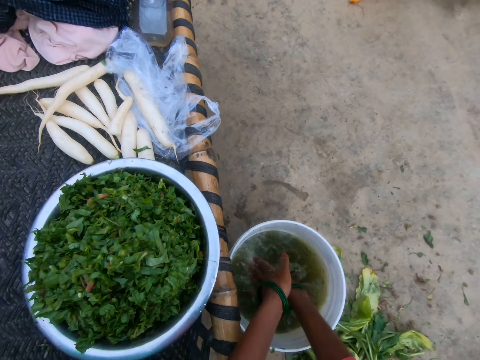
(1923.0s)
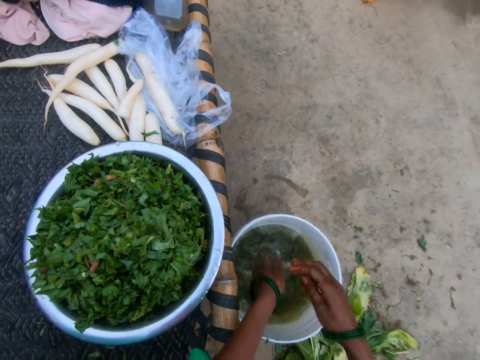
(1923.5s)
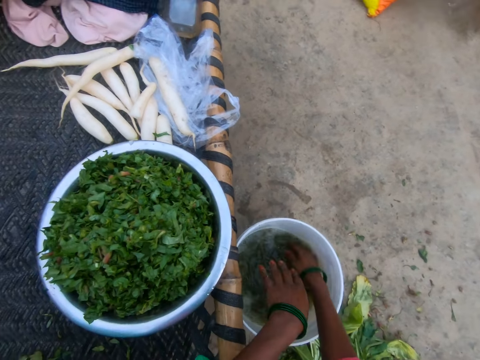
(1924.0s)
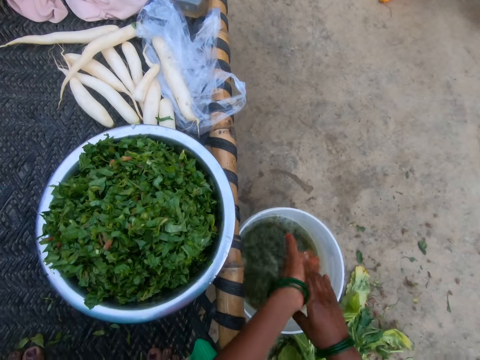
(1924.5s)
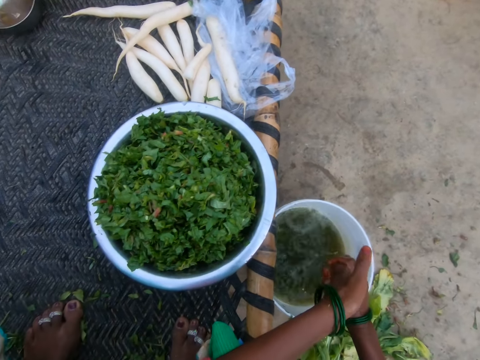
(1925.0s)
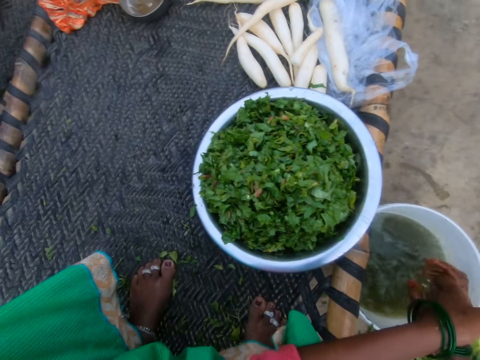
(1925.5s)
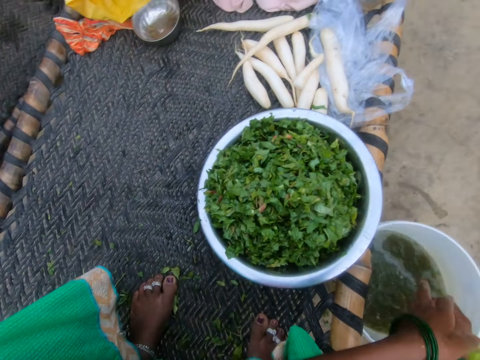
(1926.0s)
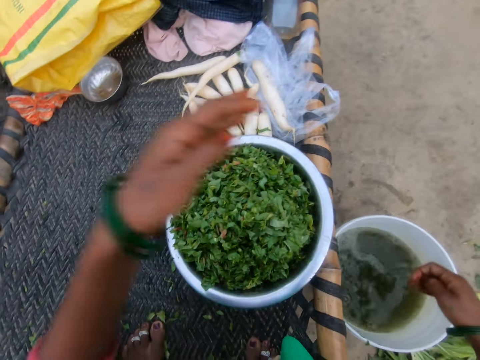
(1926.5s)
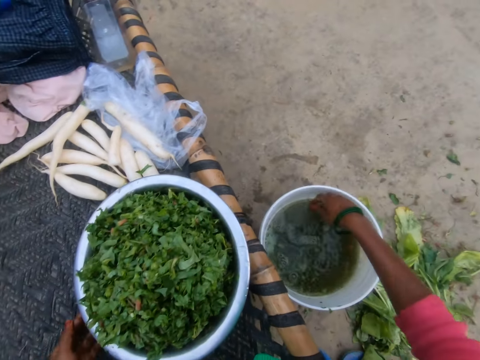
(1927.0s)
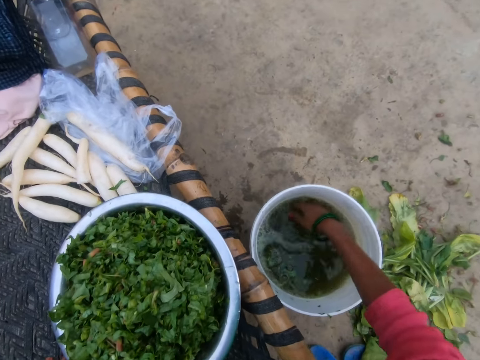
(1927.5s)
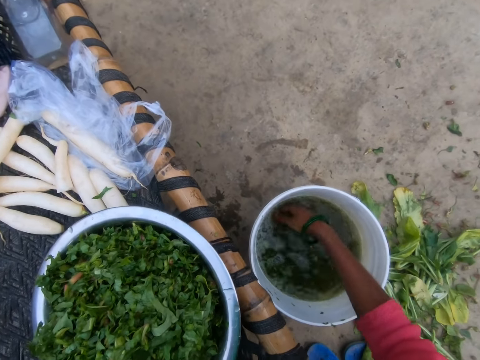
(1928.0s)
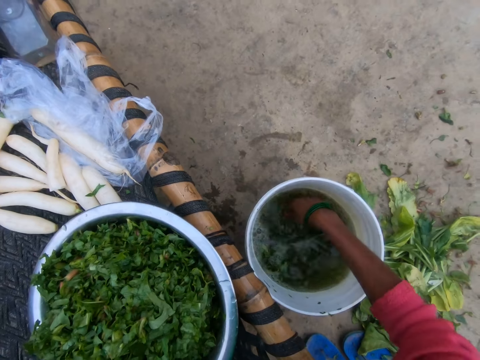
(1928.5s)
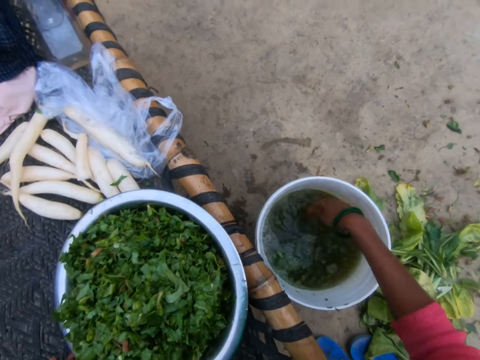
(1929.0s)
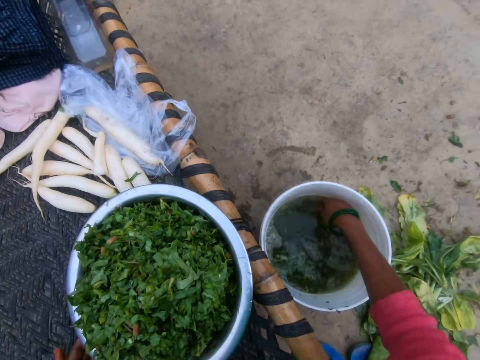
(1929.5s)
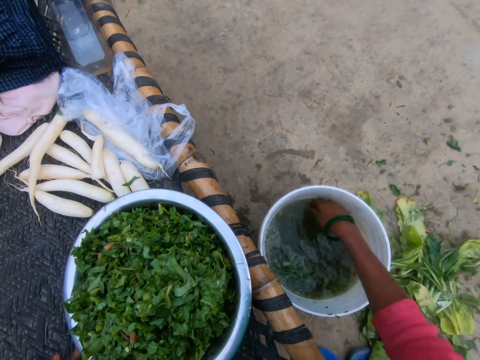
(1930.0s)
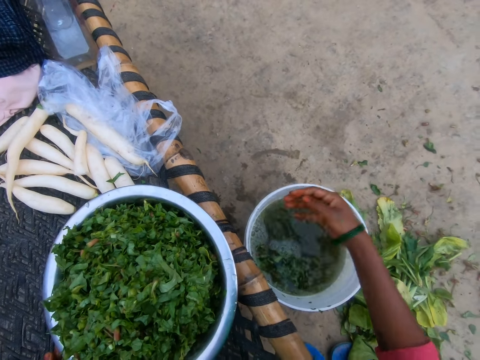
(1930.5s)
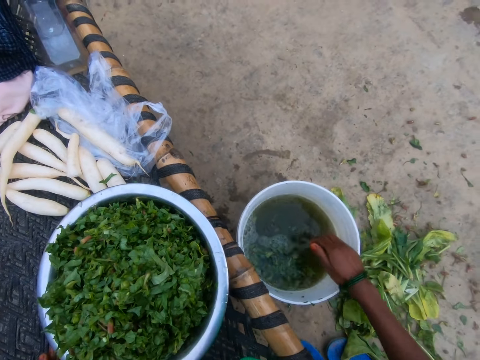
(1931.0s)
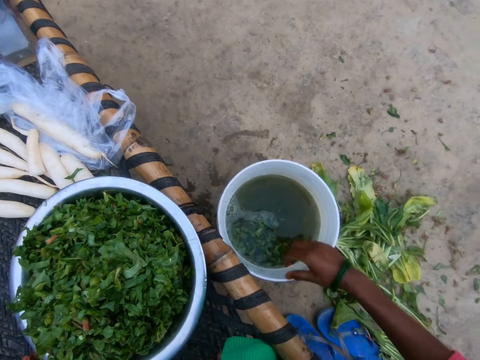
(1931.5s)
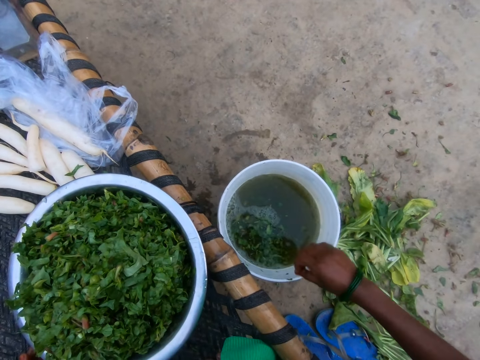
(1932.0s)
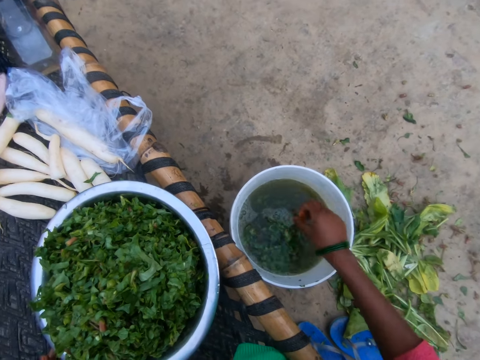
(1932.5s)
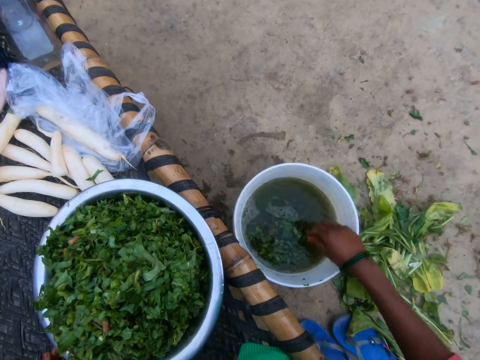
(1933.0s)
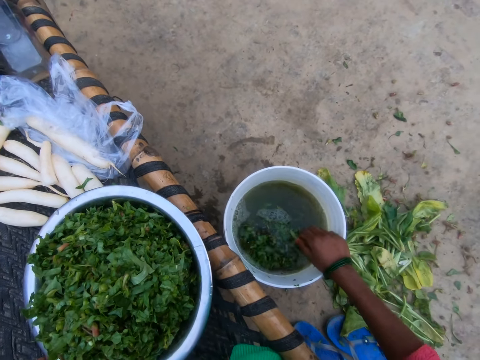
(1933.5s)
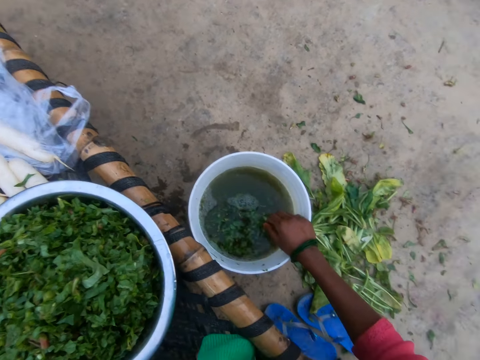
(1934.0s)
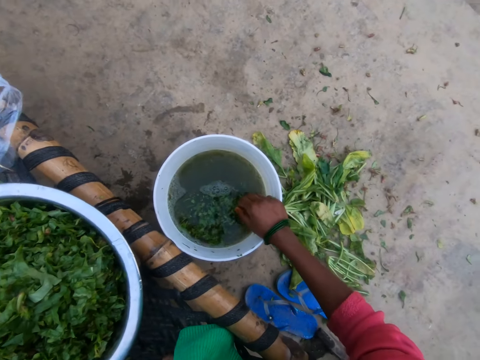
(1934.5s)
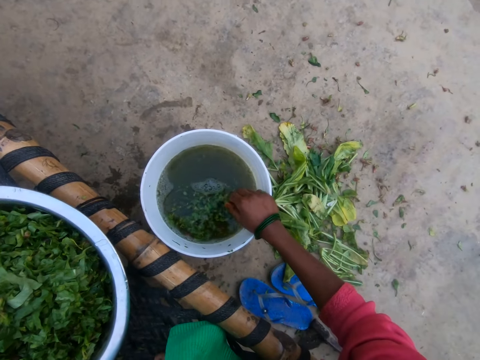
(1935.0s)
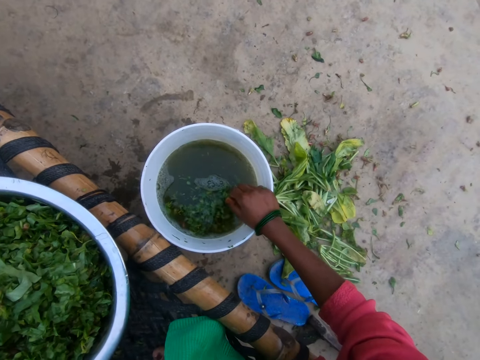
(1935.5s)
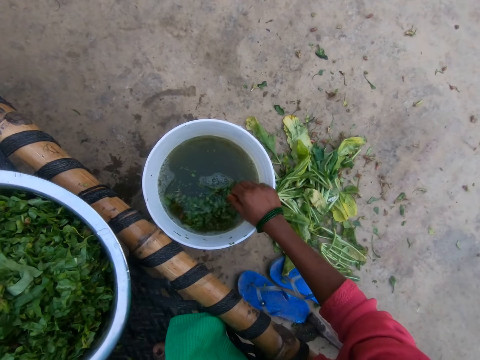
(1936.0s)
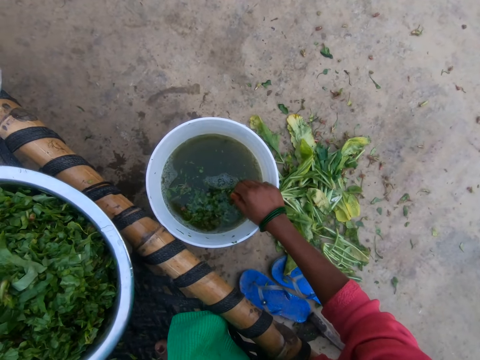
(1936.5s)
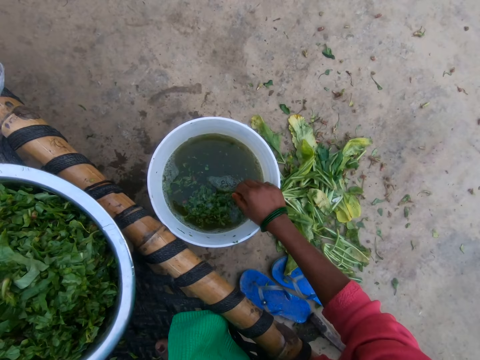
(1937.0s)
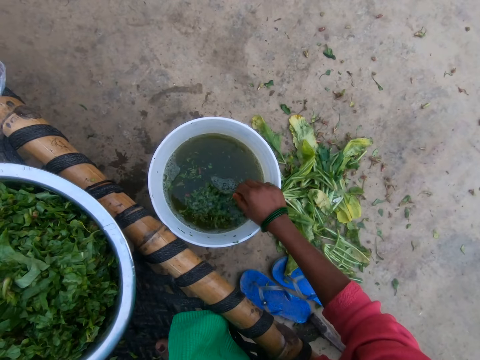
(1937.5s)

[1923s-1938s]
The camera wearer removes the hand. They dip the hand. They remove the hand. They remove the litters.

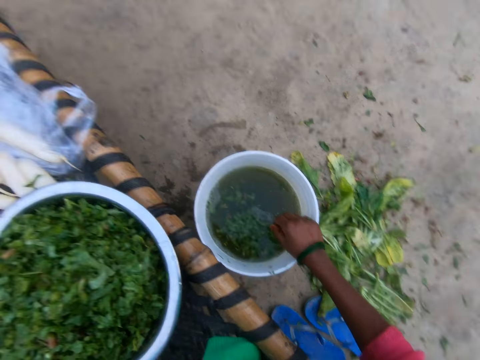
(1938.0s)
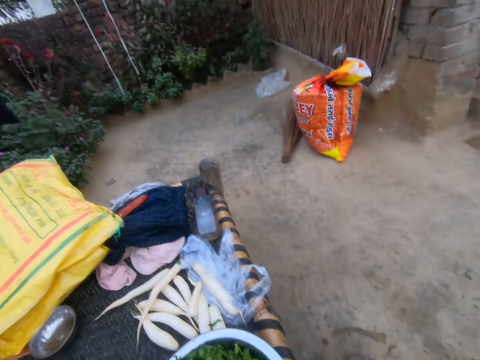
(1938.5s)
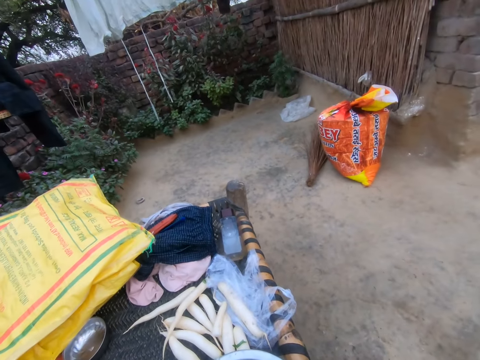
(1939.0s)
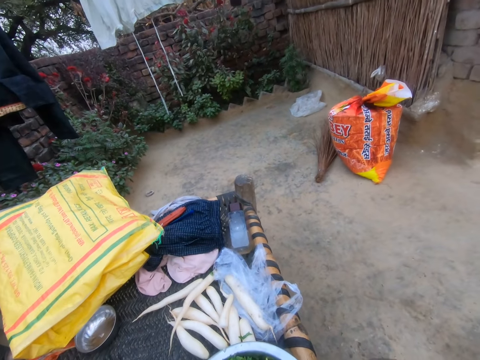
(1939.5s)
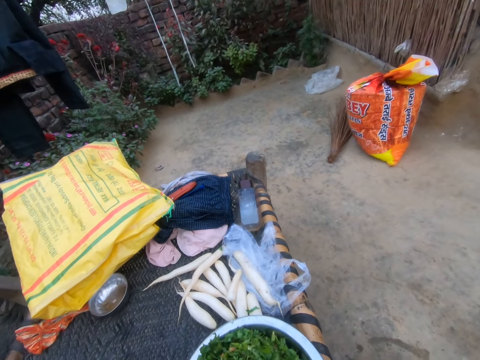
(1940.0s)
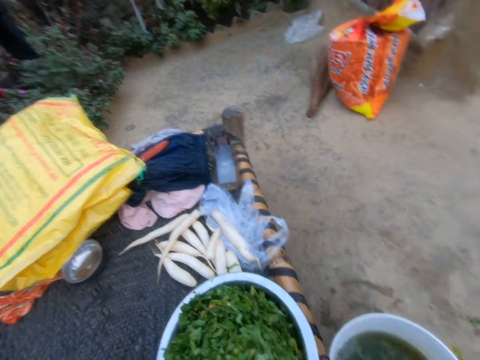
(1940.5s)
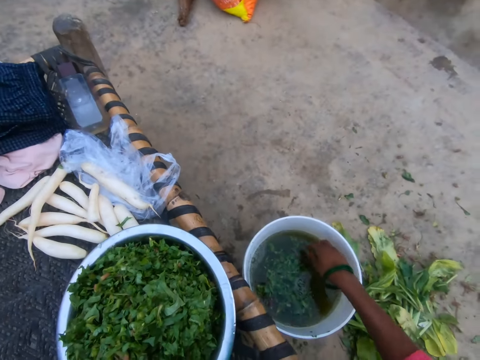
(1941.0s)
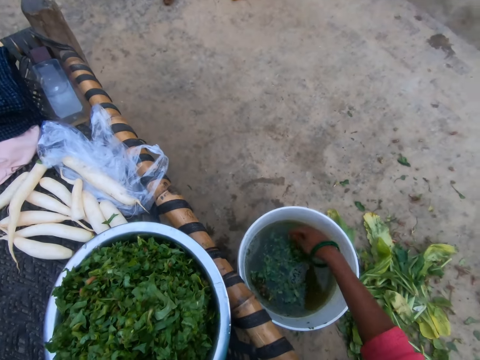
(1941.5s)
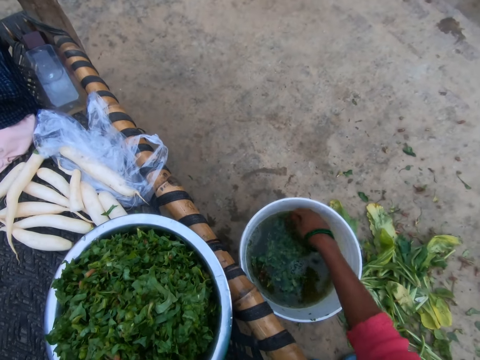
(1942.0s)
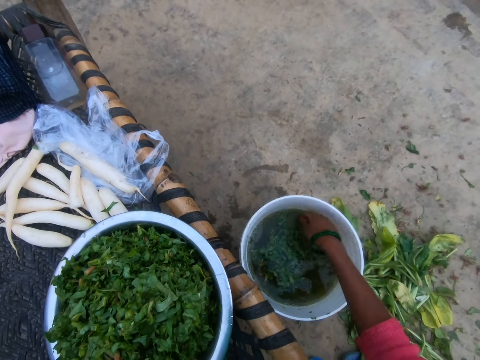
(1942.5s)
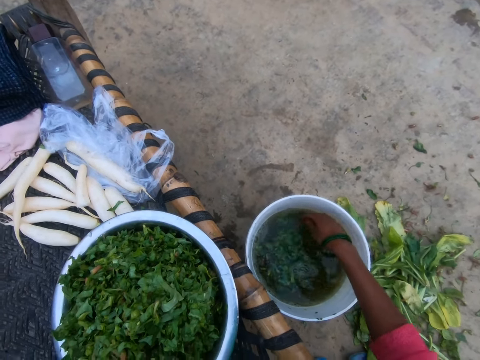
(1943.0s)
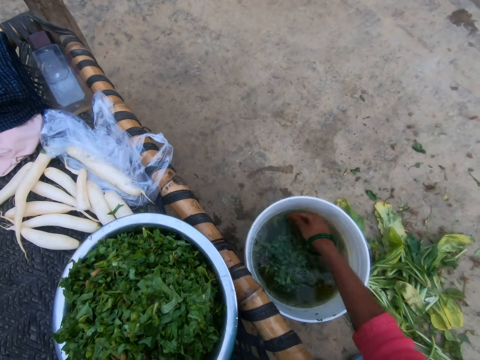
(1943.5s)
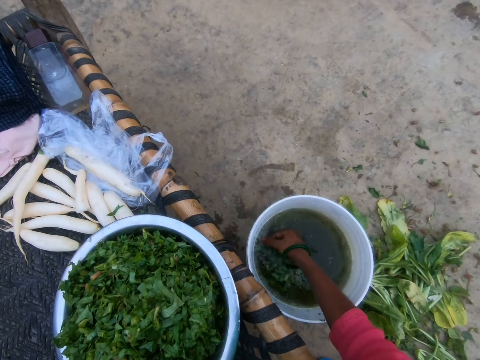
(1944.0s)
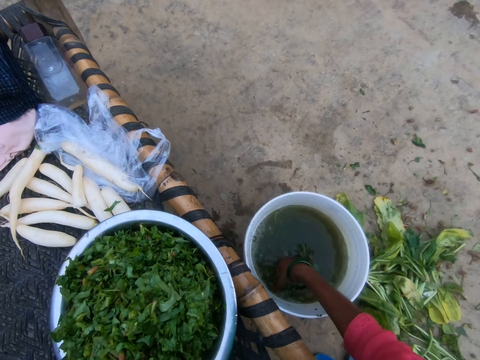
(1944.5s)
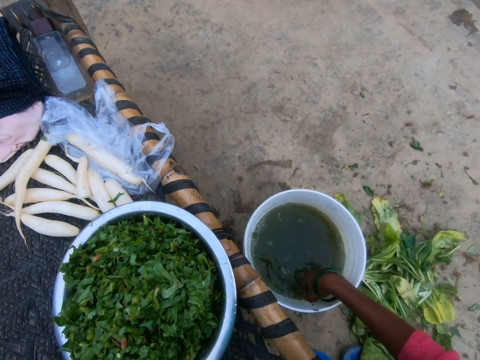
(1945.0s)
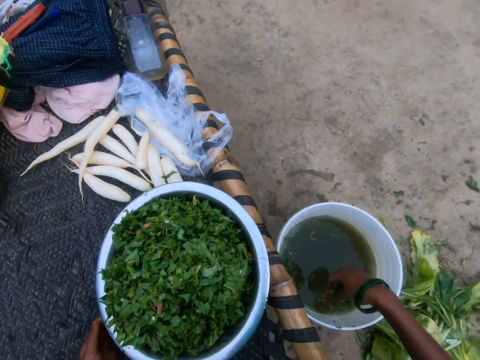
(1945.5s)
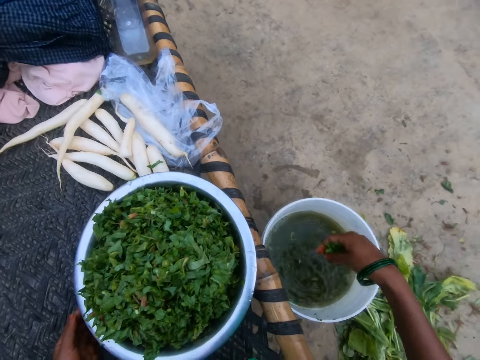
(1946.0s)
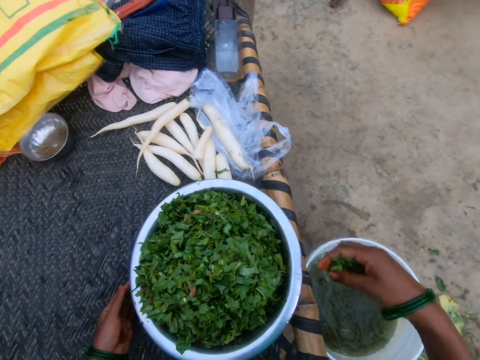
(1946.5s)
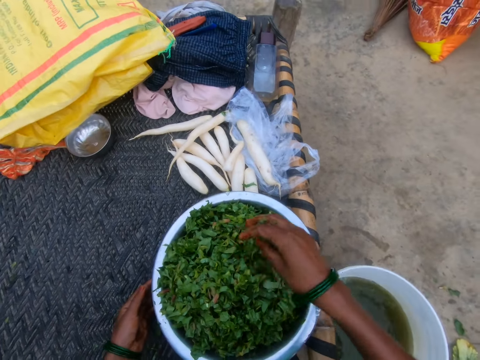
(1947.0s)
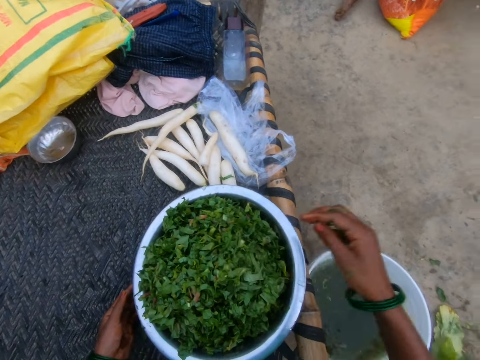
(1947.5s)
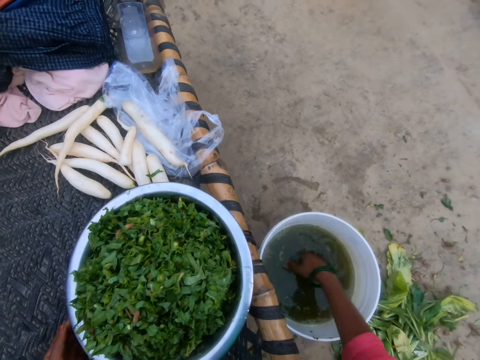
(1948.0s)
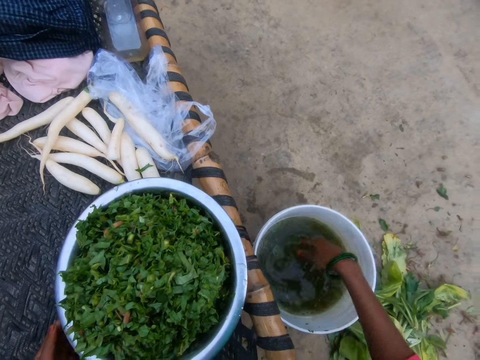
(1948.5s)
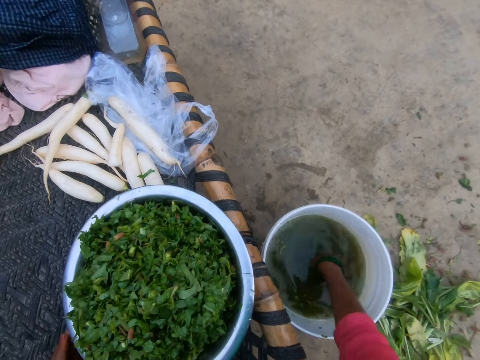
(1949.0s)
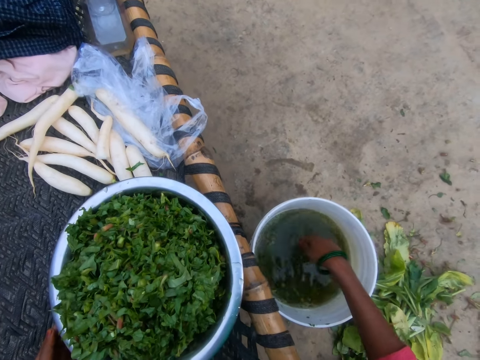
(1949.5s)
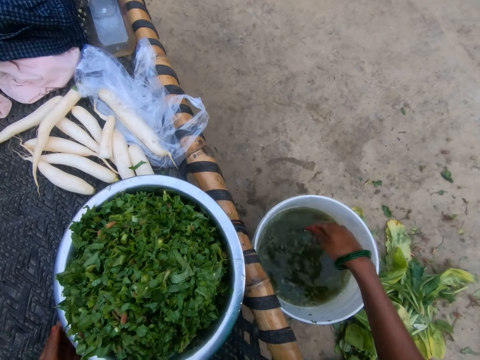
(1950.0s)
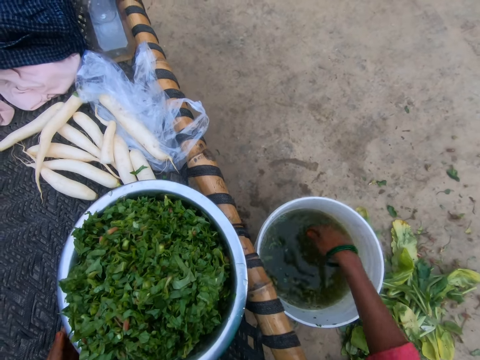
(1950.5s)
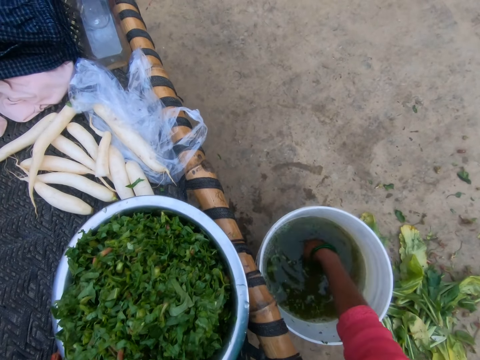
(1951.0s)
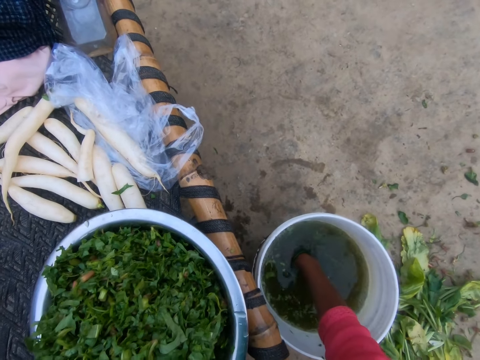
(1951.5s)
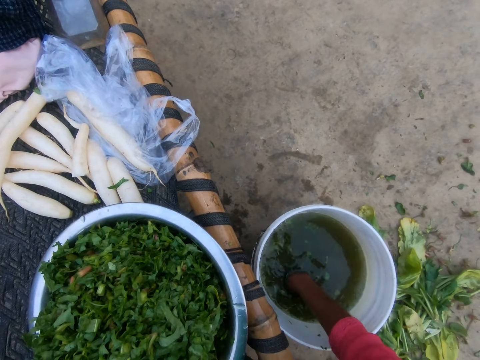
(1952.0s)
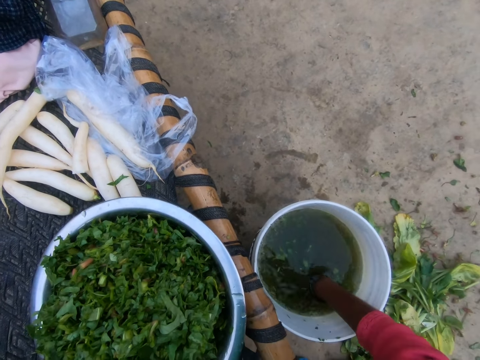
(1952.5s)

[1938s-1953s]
The camera wearer dips the hand in water. They gather vegetable from the bucket of water. They put the rinsed vegetable in the bowl. They dip the hand in the water. They rinse the hand in the bucket of water.
